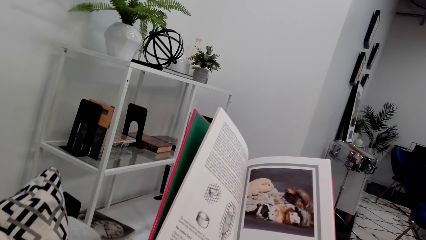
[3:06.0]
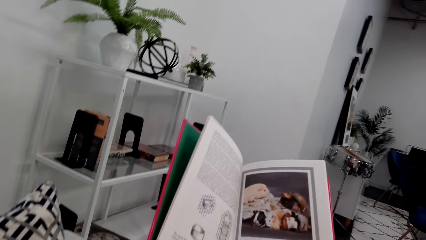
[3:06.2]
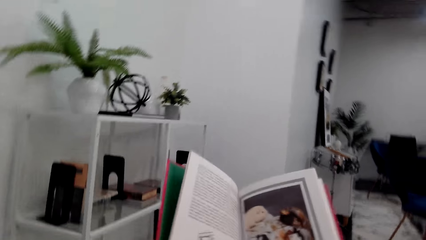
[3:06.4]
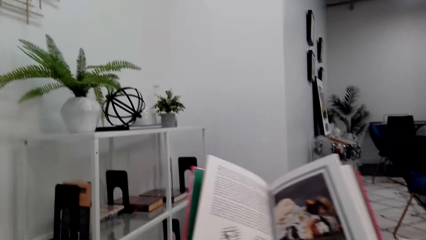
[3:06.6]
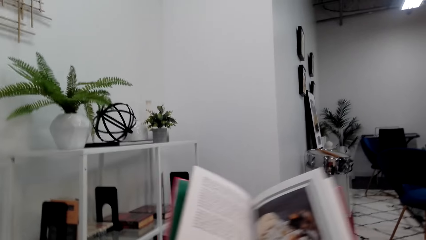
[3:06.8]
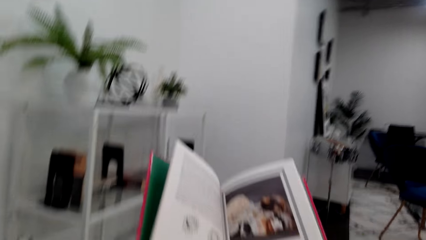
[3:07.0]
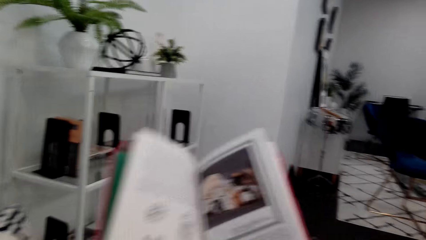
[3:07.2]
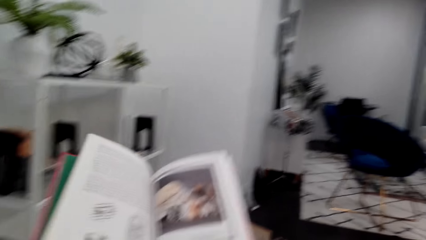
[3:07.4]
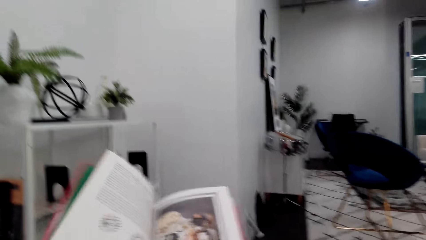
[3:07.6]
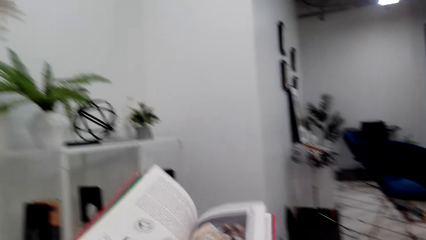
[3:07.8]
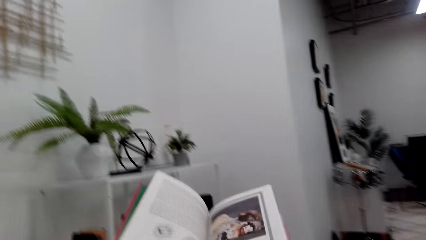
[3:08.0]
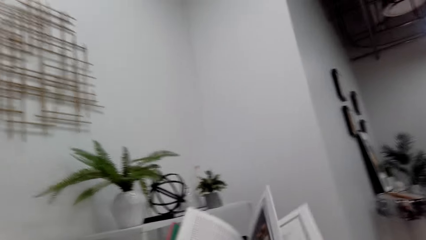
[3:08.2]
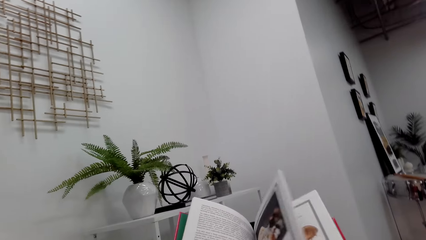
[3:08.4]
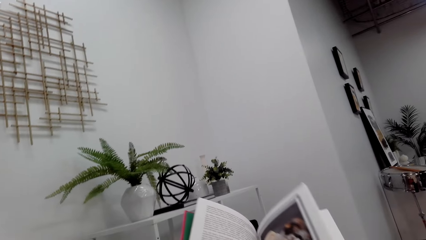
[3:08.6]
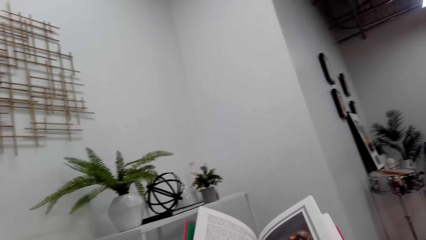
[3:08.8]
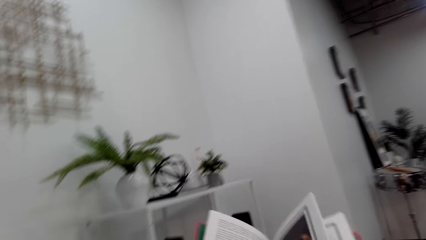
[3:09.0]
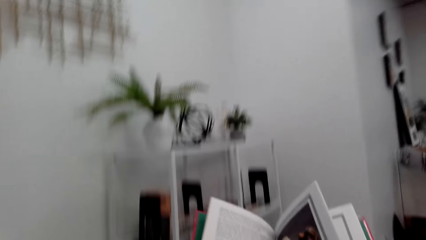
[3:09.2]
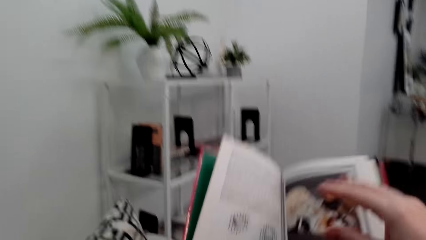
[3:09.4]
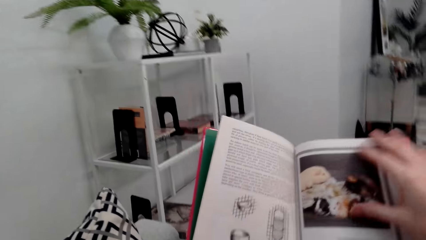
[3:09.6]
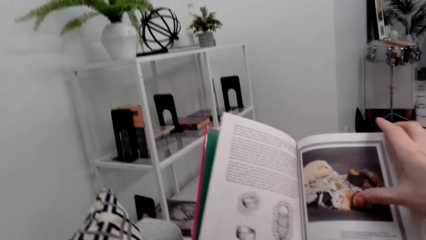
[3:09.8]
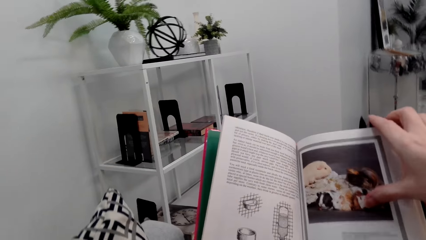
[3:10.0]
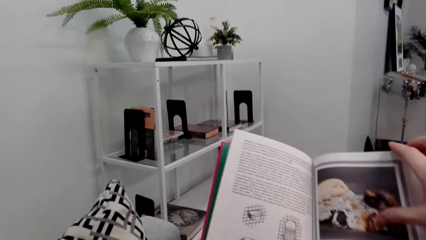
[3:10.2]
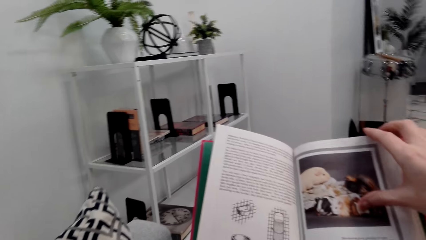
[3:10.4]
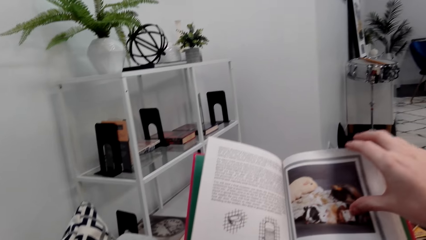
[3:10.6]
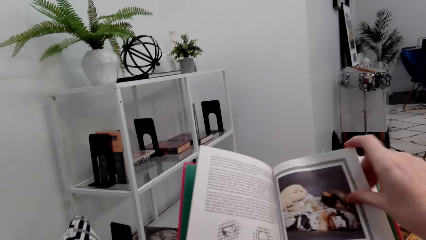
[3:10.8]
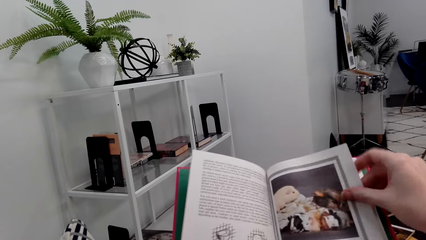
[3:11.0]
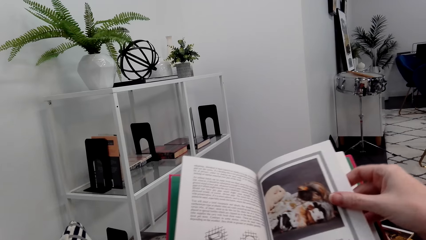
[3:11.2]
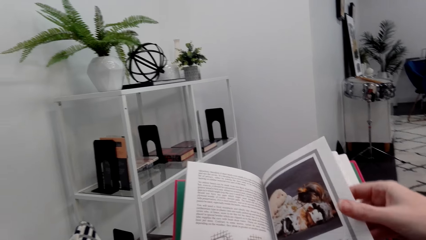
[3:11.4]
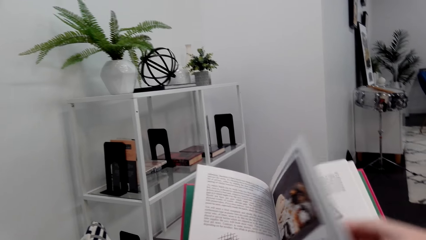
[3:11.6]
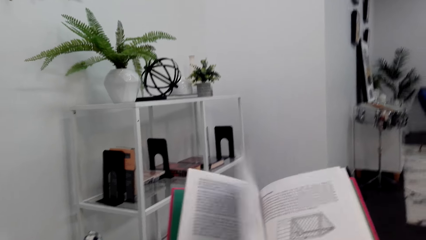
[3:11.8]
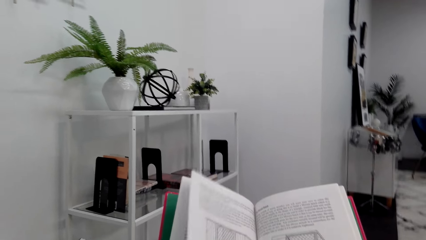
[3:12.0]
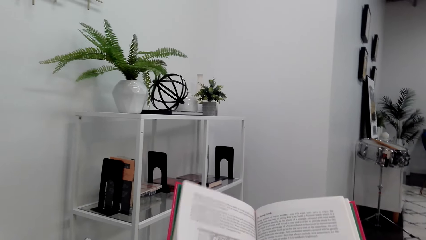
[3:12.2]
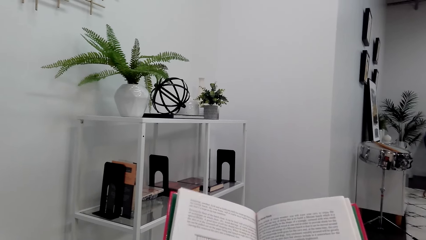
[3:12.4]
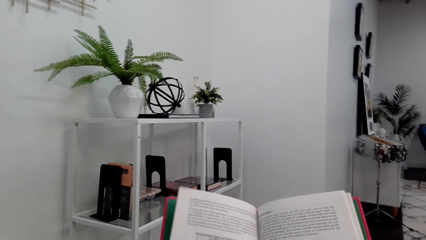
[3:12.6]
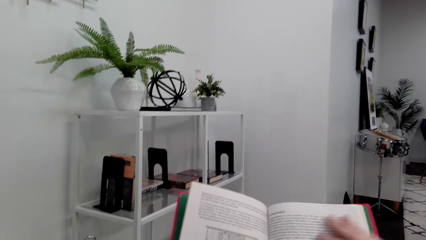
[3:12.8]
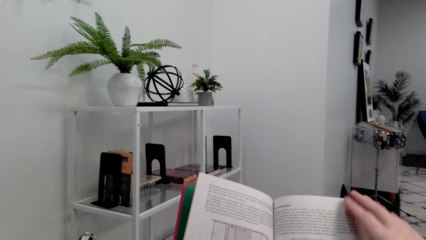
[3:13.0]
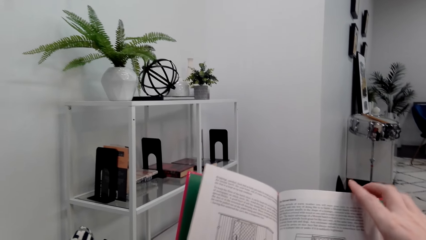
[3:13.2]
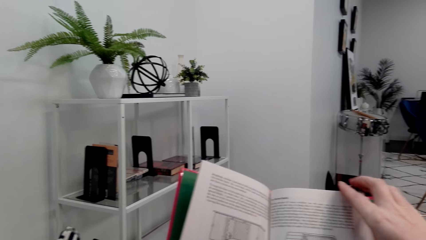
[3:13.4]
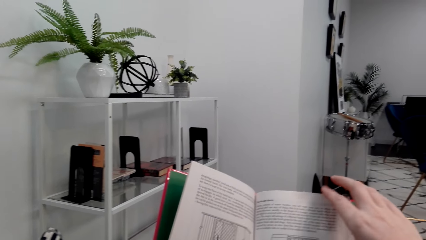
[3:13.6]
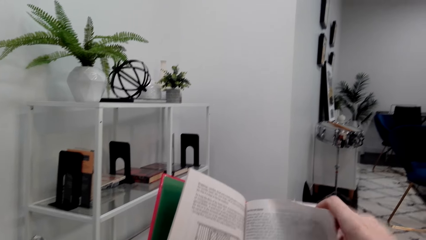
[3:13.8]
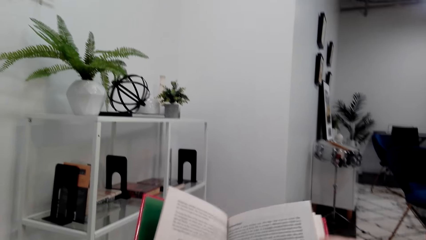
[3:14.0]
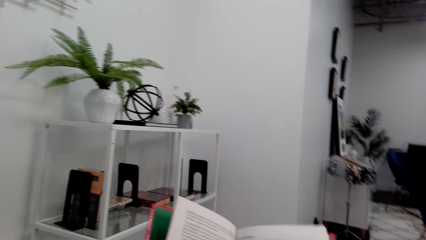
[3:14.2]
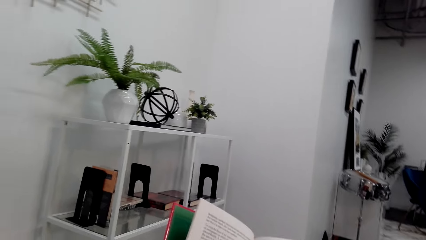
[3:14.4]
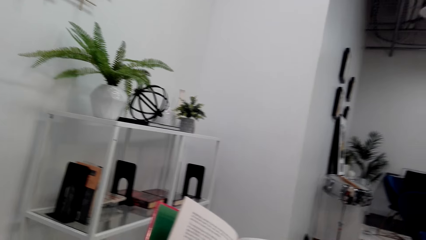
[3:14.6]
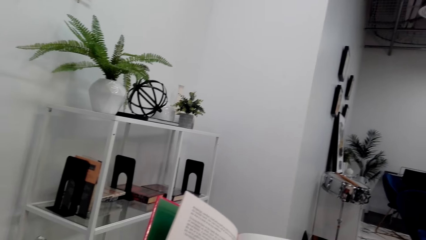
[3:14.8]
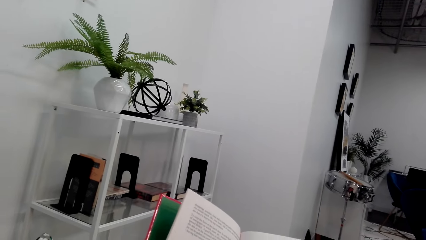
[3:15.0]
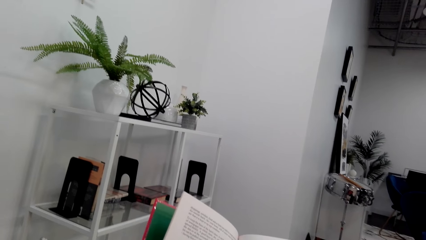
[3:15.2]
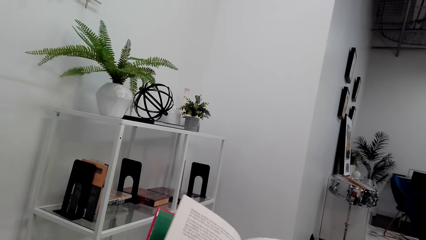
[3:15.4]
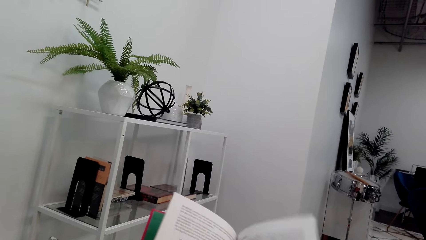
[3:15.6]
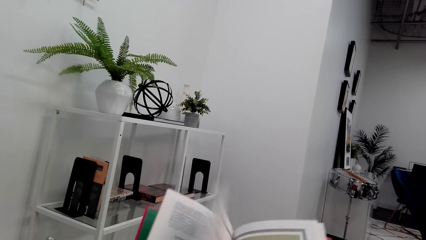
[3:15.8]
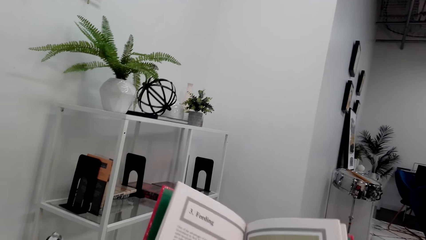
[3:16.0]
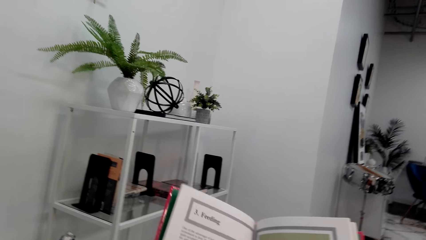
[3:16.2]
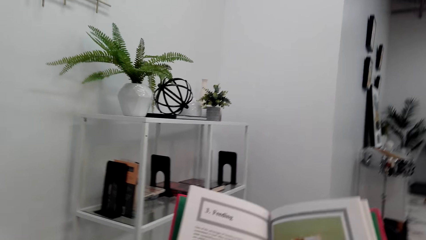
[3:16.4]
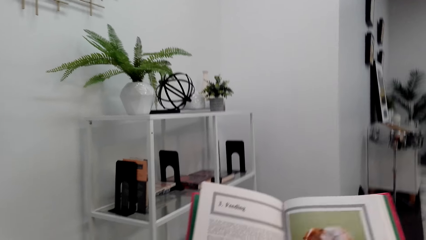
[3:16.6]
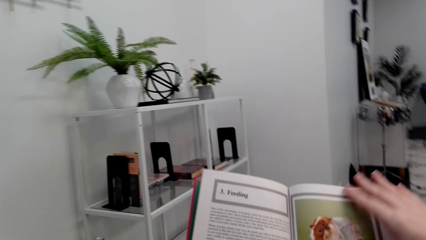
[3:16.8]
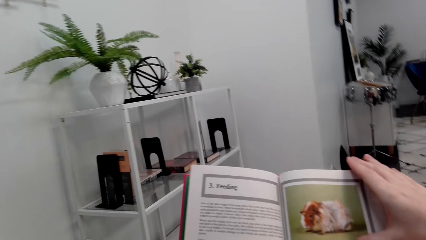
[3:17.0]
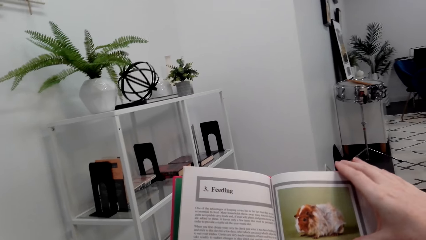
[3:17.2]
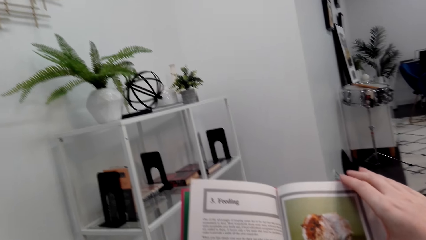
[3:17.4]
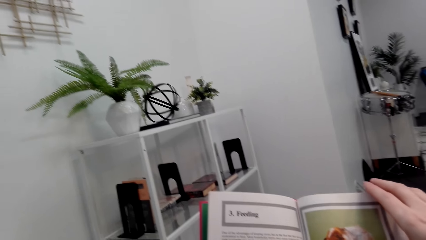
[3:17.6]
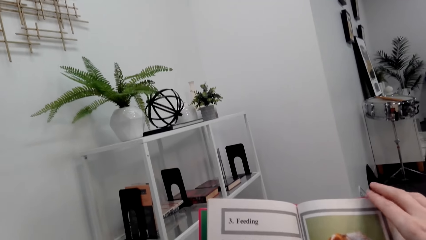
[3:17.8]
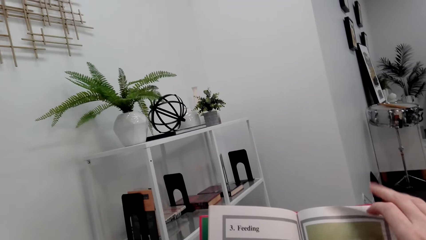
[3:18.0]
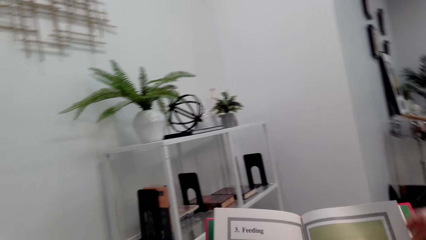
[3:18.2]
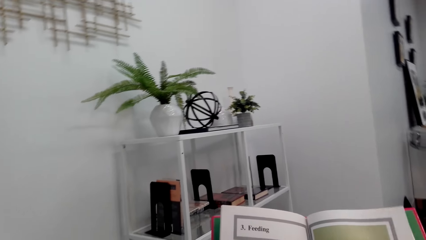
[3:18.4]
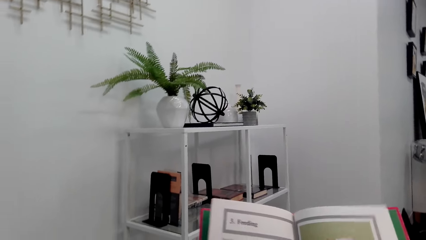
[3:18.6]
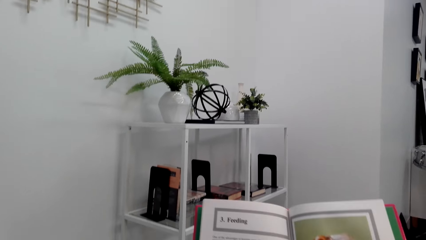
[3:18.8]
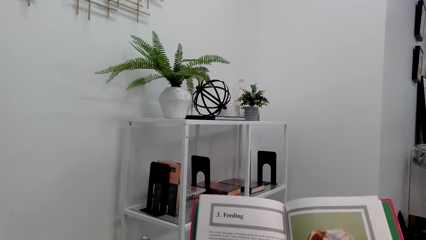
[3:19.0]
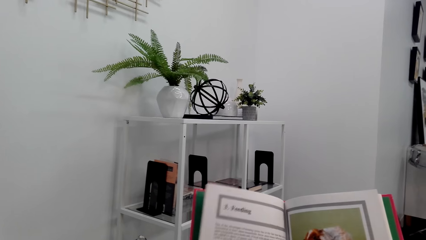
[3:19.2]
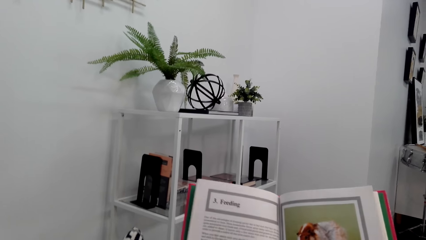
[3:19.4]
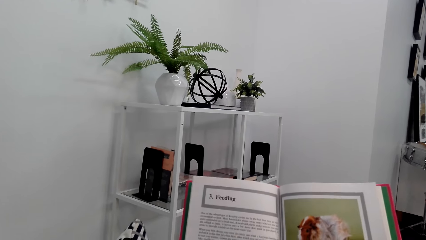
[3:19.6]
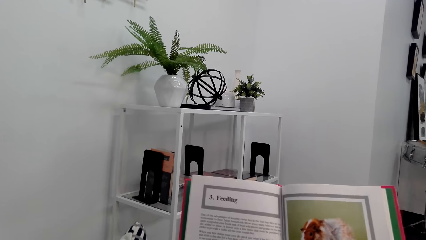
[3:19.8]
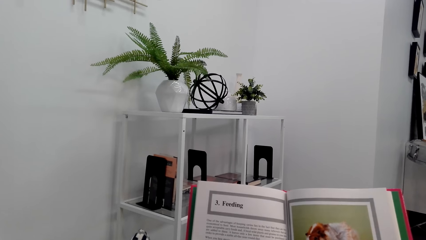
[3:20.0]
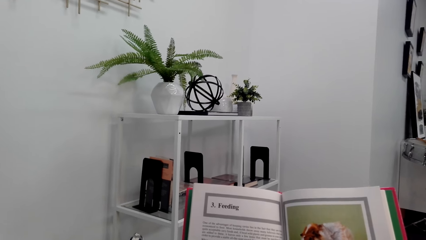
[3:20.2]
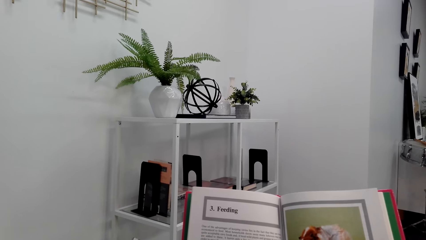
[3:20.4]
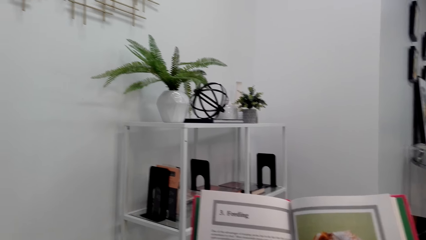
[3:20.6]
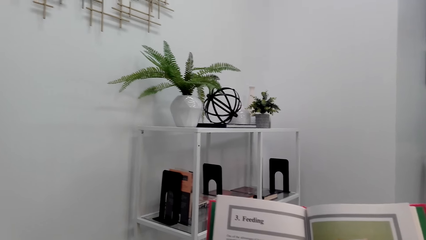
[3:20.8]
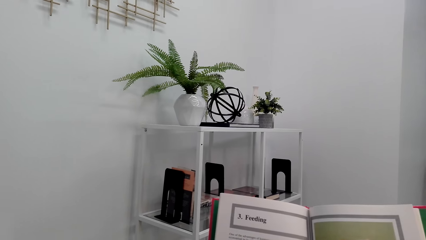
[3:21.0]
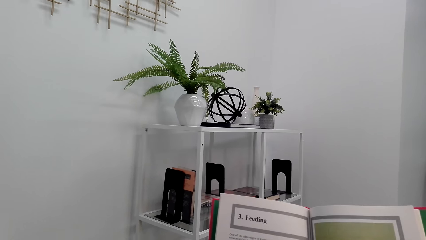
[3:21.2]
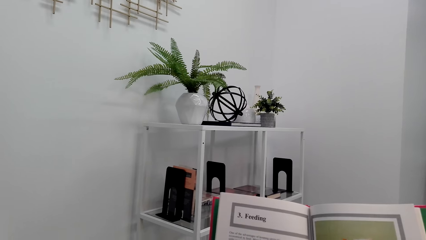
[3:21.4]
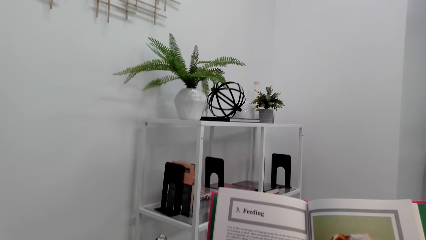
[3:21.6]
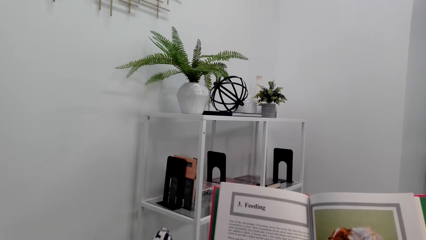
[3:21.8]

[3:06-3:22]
The camera wearer flips through the pages of the book. They read the book.
